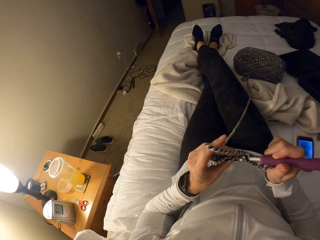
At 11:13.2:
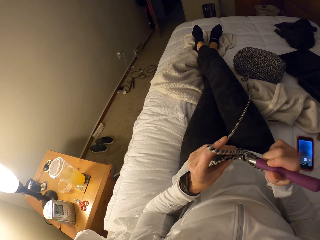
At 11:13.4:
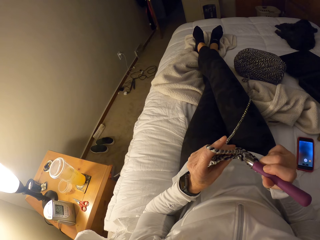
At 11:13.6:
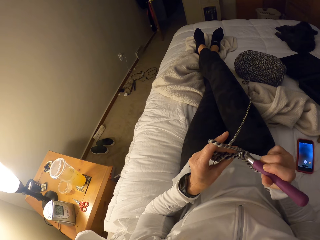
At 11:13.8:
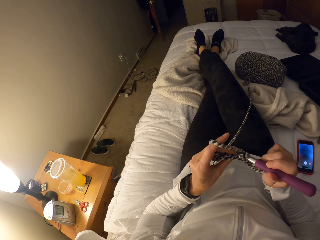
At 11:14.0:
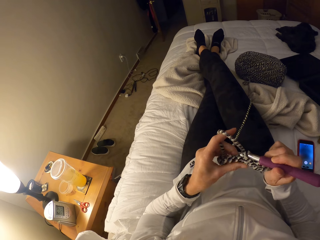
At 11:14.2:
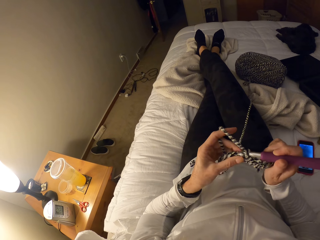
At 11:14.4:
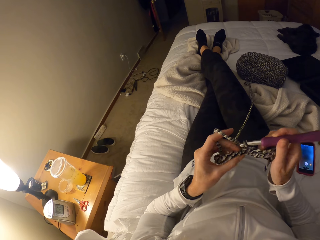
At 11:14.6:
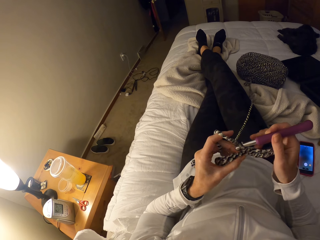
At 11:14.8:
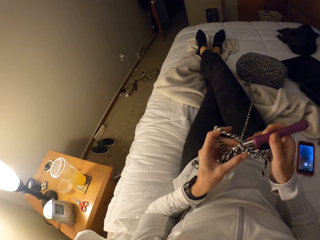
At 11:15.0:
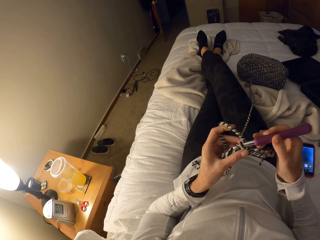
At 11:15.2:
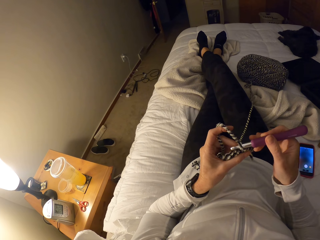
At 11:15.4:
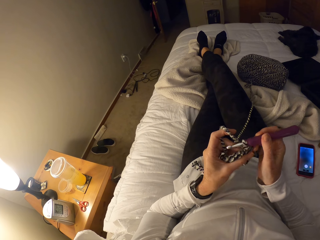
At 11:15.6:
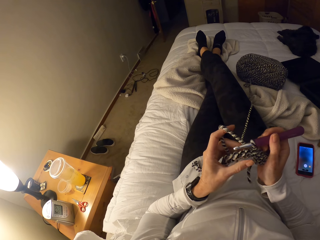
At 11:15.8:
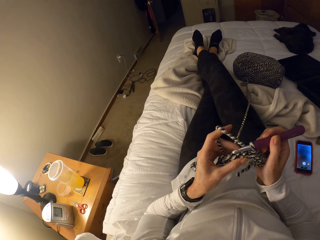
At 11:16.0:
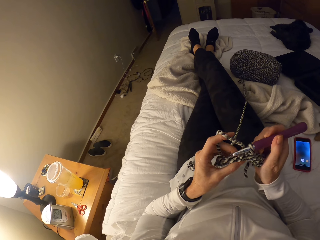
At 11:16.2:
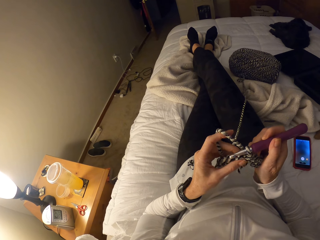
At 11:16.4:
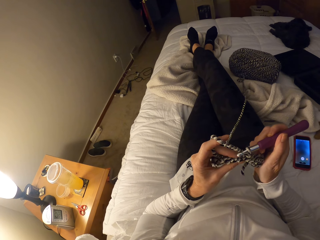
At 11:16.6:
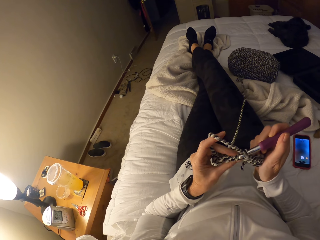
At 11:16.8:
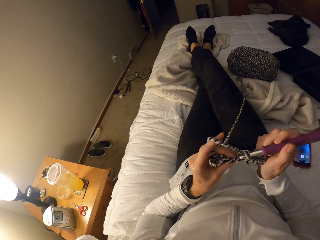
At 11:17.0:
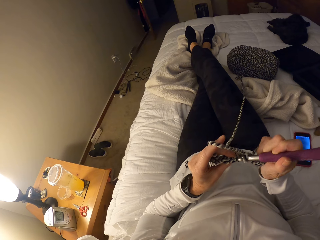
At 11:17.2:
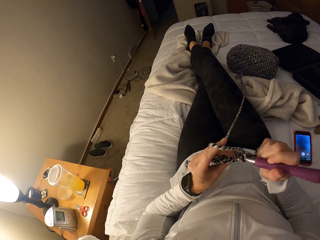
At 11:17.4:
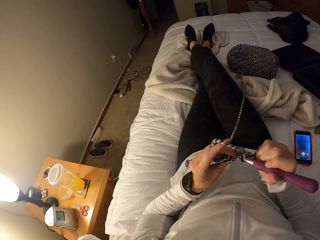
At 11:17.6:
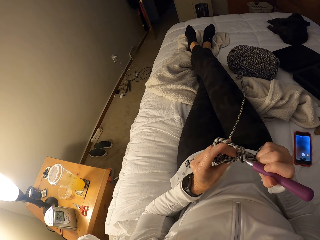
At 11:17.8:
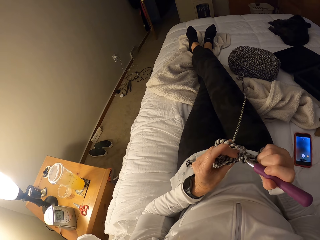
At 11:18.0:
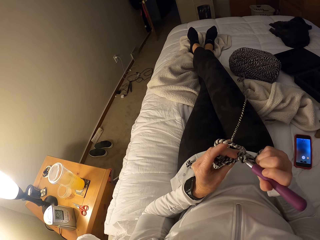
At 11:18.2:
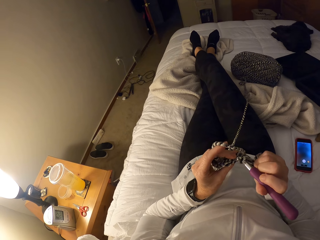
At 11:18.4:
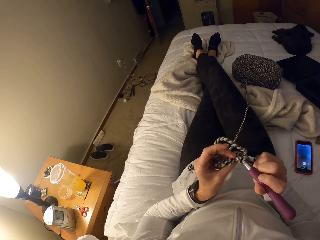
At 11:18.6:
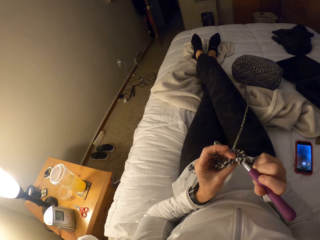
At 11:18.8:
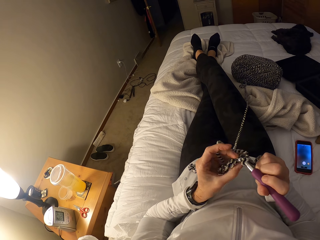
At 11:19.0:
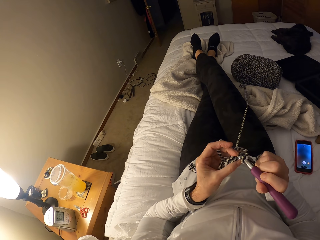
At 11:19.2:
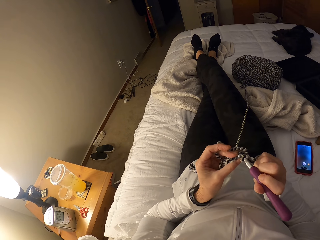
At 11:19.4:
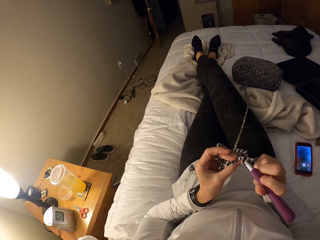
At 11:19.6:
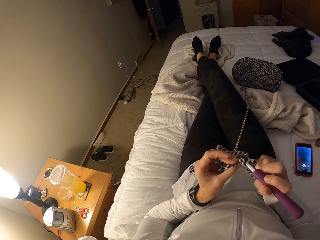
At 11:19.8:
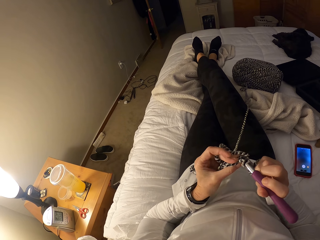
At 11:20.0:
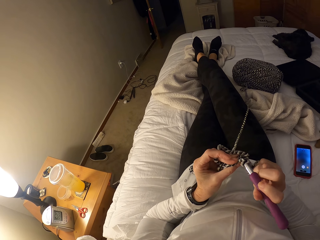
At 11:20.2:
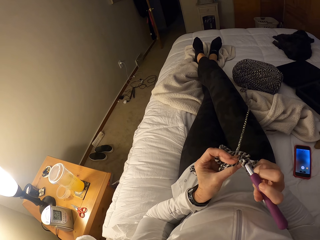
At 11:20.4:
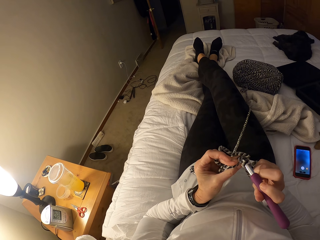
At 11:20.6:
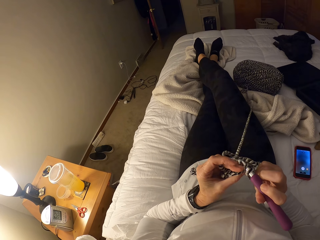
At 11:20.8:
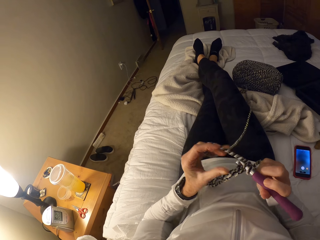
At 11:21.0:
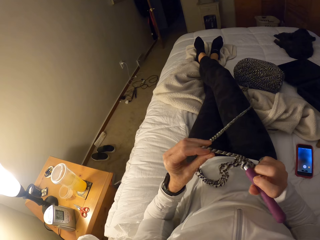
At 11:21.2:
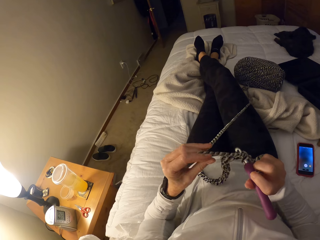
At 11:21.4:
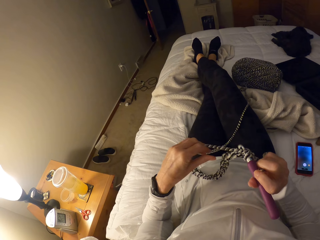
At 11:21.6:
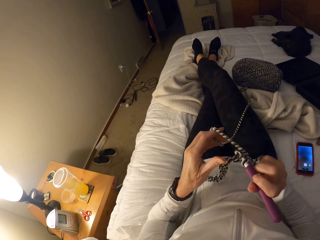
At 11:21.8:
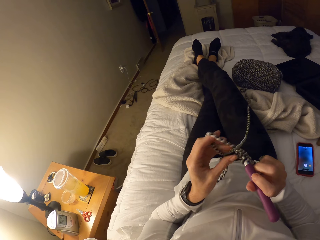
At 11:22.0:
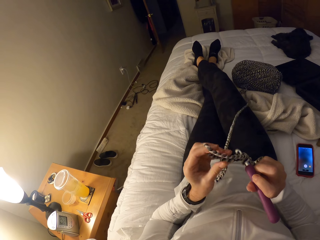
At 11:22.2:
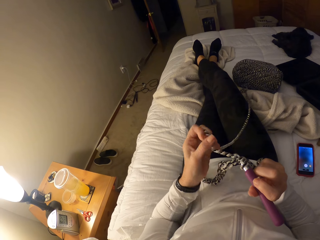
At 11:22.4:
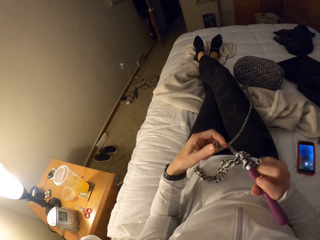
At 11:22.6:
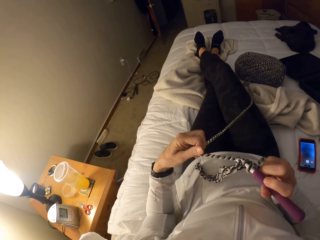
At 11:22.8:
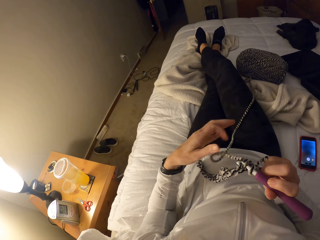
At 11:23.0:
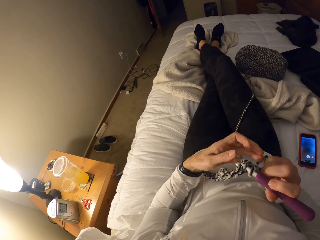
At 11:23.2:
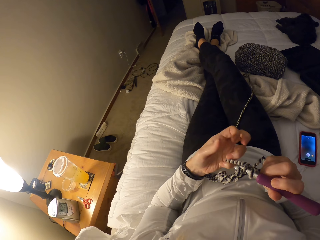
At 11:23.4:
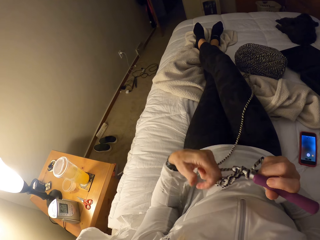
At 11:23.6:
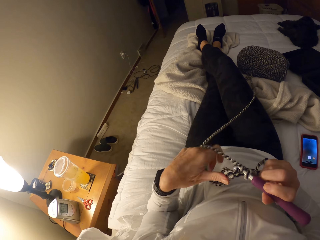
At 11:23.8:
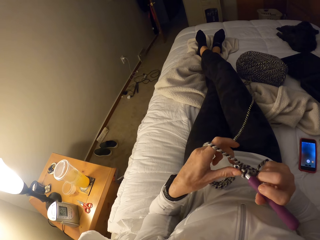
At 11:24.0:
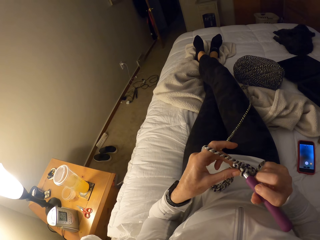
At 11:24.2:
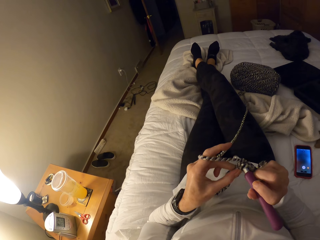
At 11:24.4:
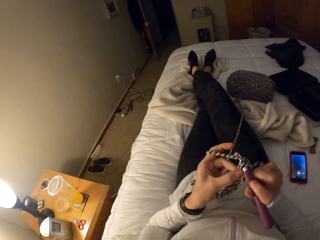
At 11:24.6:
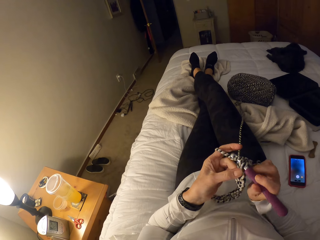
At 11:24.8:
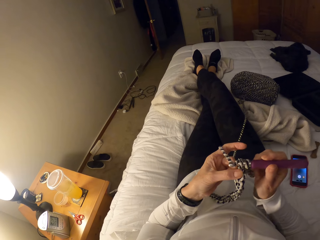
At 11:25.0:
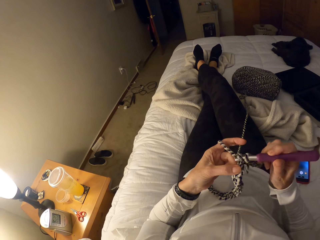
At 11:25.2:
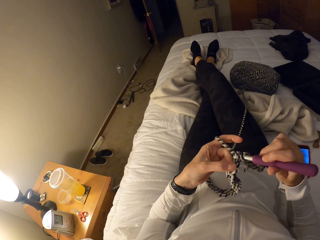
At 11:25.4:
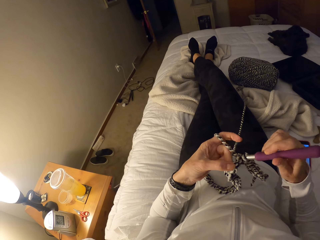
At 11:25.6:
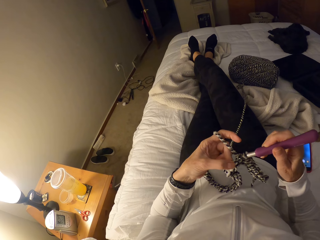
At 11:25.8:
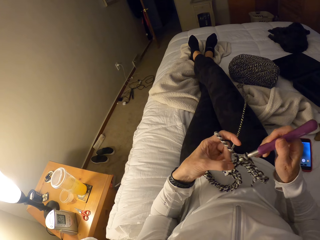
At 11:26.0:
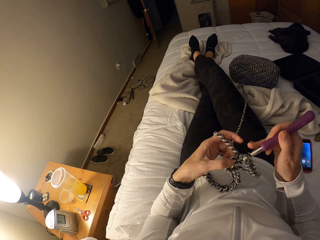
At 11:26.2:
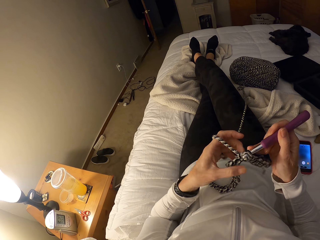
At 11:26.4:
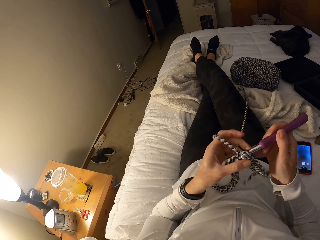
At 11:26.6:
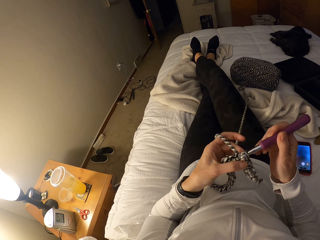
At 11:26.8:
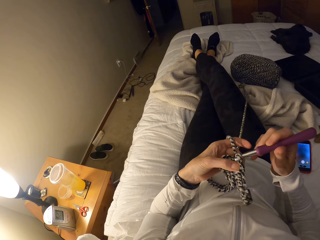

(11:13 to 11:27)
The camera wearer knits the fabric. She holds the fabric. She knits the fabric. She pulls a yarn. She adjusts the yarn with her left hand. She loops the yarn on her index finger. She drops the yarn. She loops the yarn on her index finger. She crochets with the yarn. She knits the fabric.

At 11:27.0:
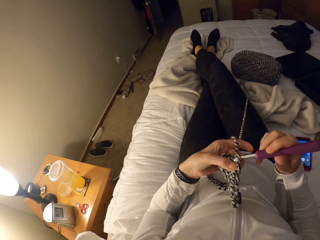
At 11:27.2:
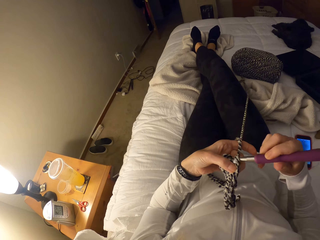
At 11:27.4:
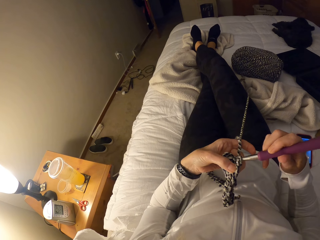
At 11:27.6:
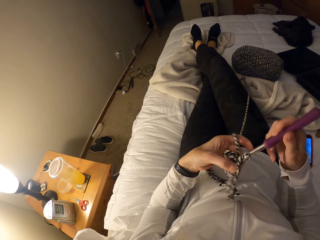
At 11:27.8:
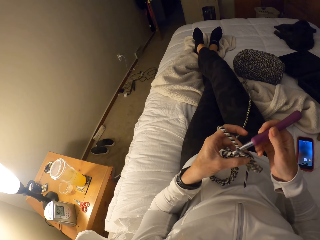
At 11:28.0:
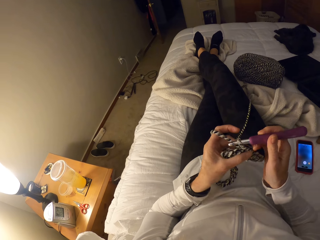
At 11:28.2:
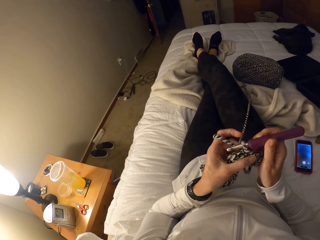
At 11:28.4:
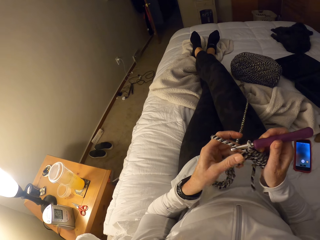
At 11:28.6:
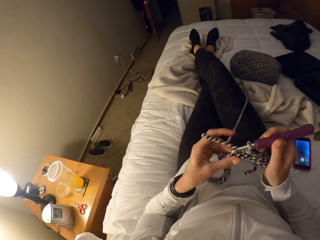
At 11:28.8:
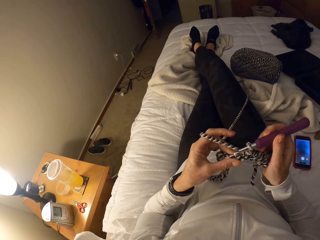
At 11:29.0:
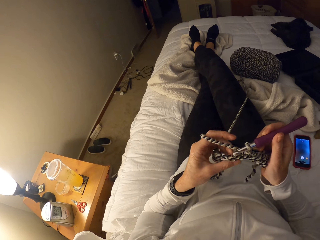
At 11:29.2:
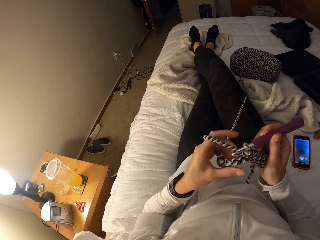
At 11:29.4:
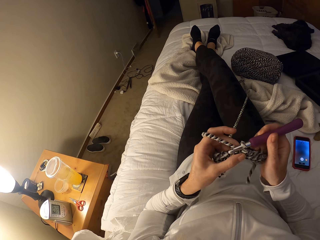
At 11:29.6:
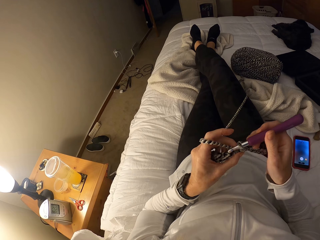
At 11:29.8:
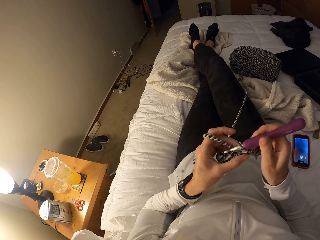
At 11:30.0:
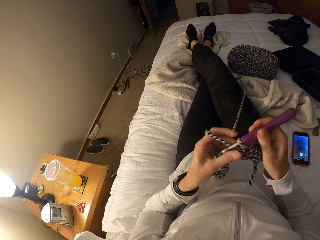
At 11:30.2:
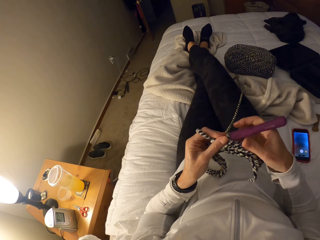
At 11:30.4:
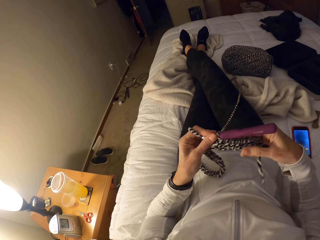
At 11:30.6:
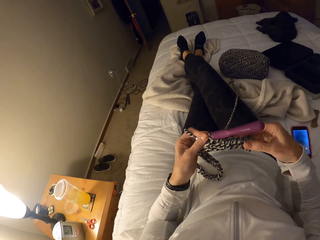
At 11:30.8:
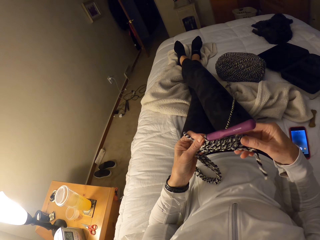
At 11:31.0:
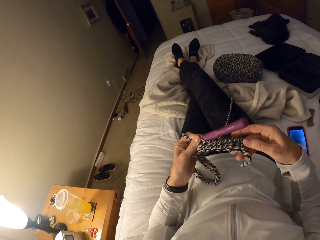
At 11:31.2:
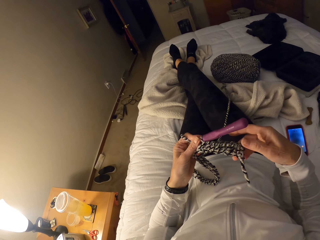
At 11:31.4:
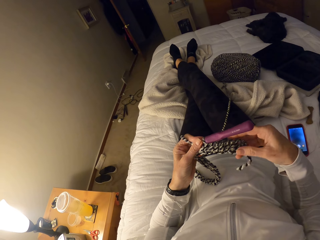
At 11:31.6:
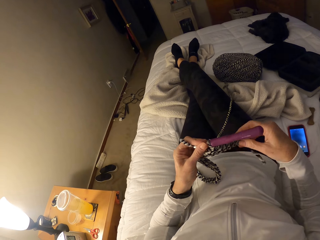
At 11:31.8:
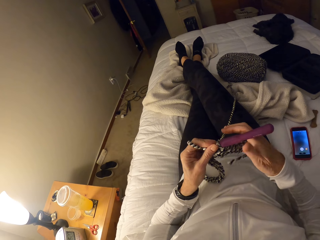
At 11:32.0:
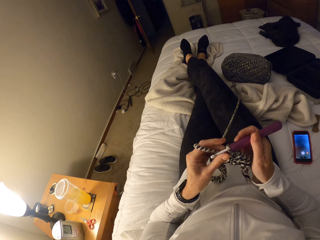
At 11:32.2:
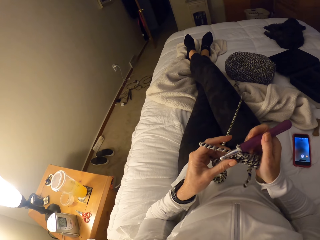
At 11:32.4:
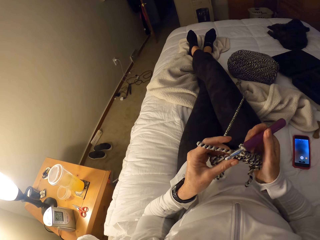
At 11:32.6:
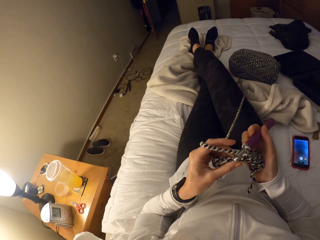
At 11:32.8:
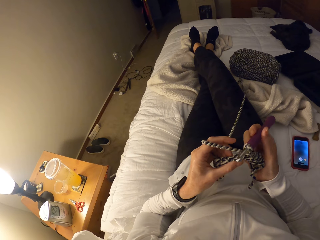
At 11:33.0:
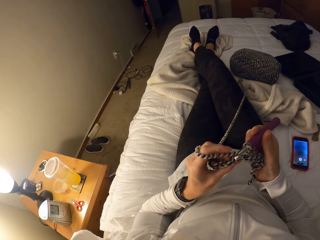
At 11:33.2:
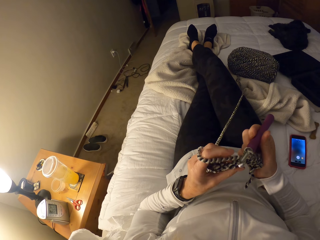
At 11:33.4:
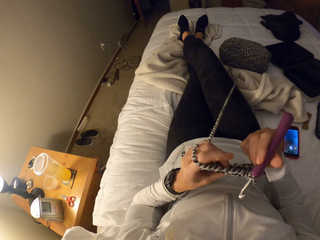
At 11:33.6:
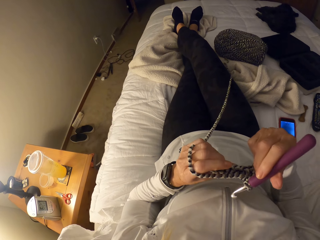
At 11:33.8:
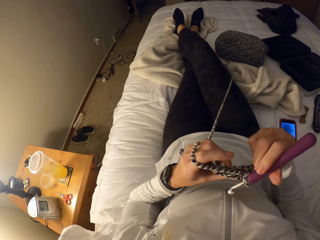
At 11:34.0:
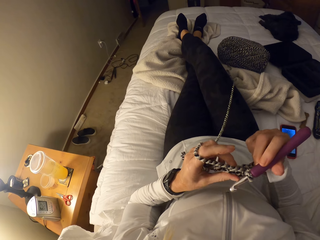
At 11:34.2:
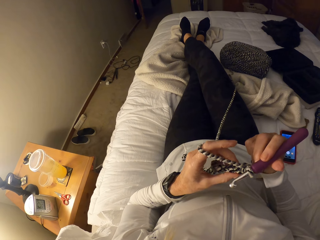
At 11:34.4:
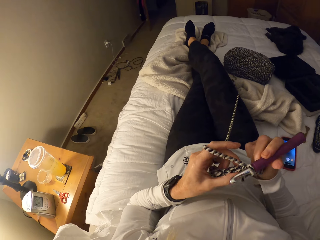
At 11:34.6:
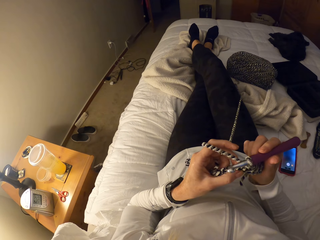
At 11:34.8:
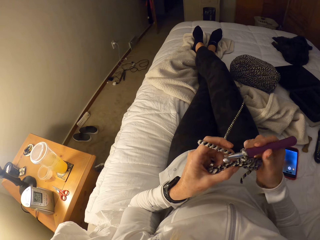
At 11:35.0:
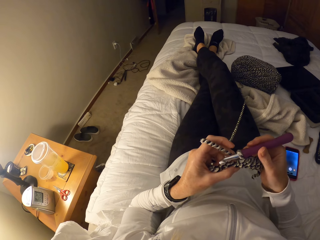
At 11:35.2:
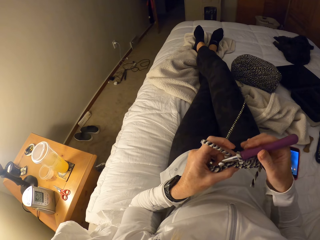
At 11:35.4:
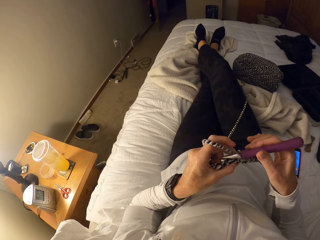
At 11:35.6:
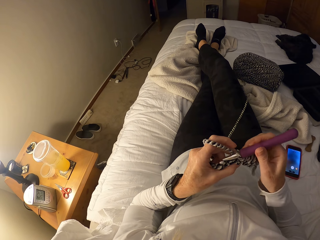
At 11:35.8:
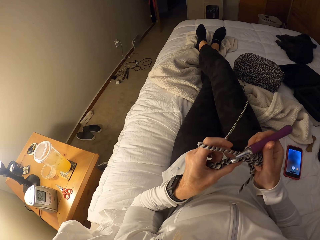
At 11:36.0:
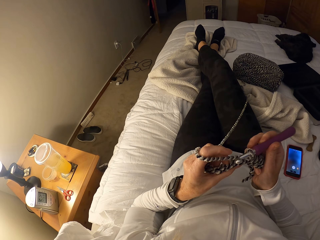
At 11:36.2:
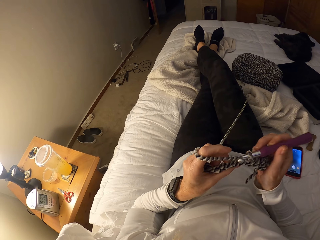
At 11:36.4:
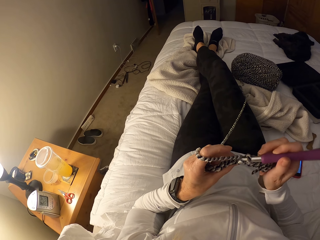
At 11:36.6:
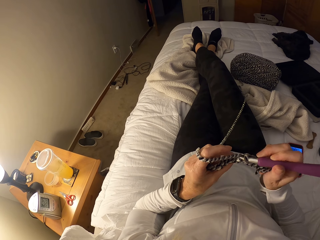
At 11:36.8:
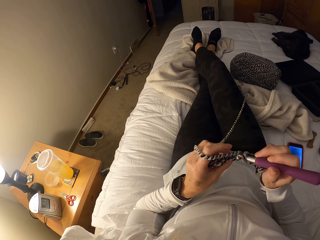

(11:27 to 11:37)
The camera wearer holds the fabric. She knits the fabric. She holds the fabric. She holds a hook needle and the fabric. She adjusts the crochet with her hands. She inspects the fabric.
